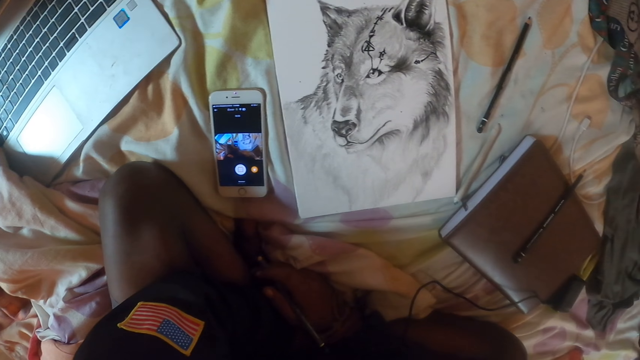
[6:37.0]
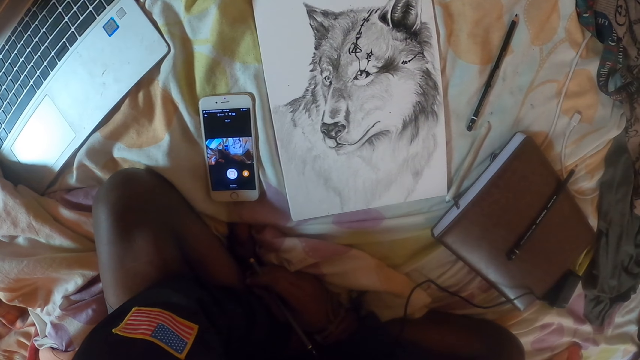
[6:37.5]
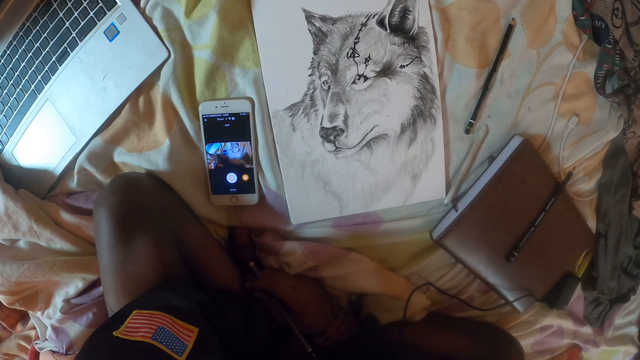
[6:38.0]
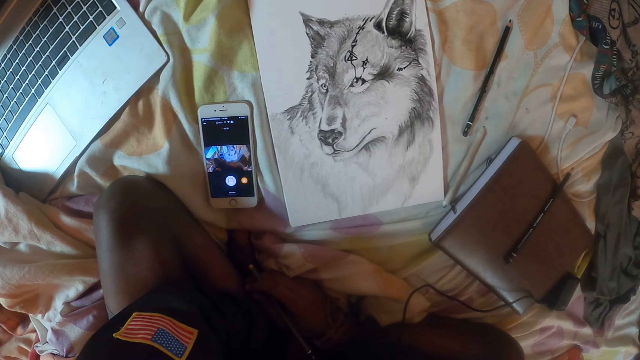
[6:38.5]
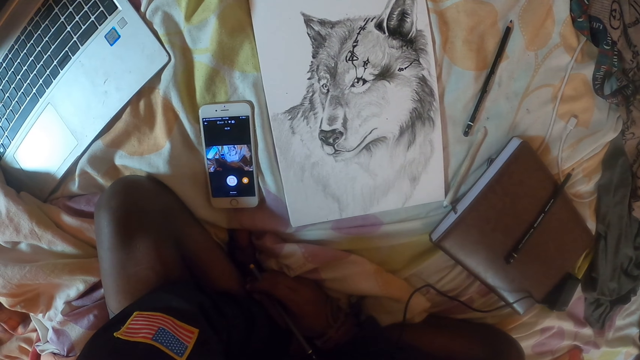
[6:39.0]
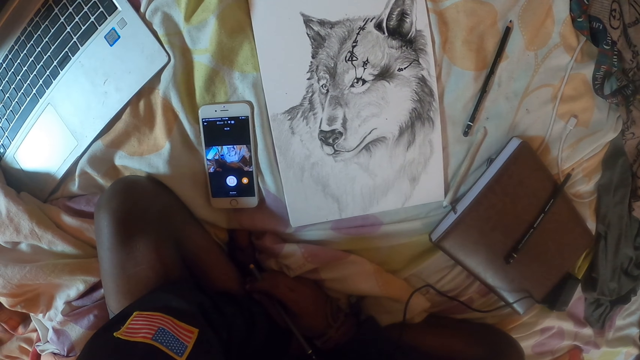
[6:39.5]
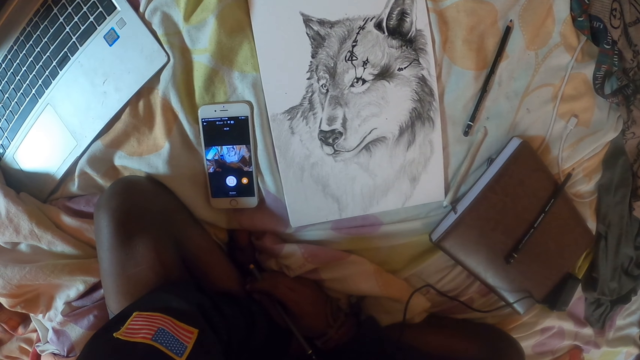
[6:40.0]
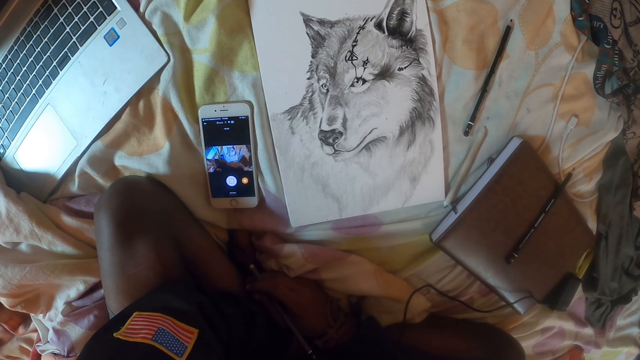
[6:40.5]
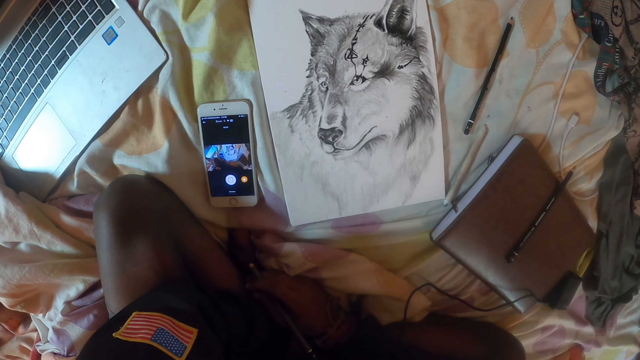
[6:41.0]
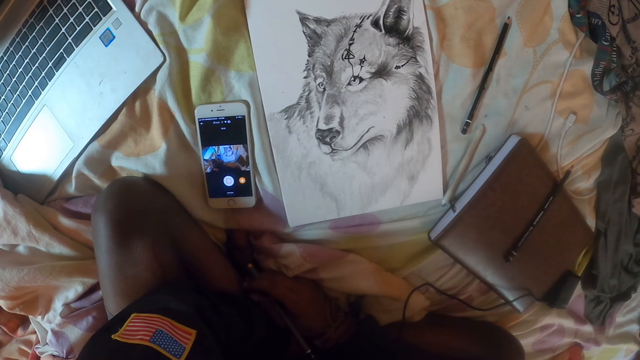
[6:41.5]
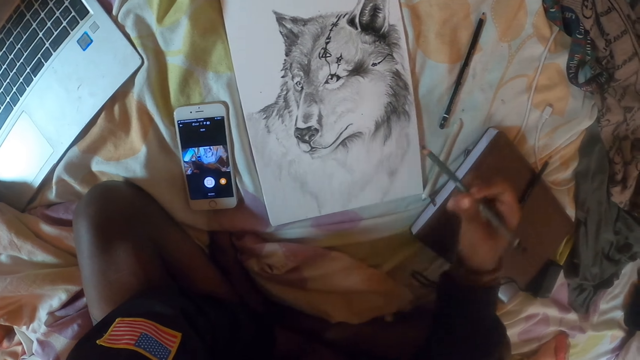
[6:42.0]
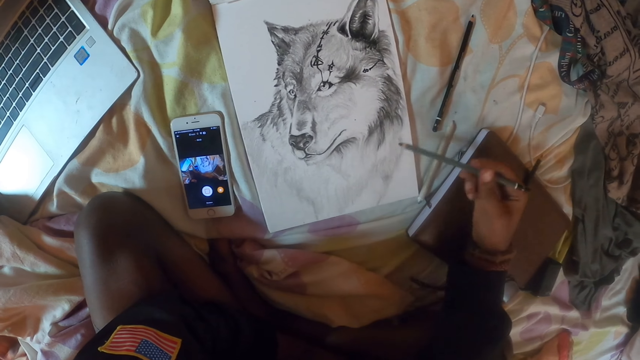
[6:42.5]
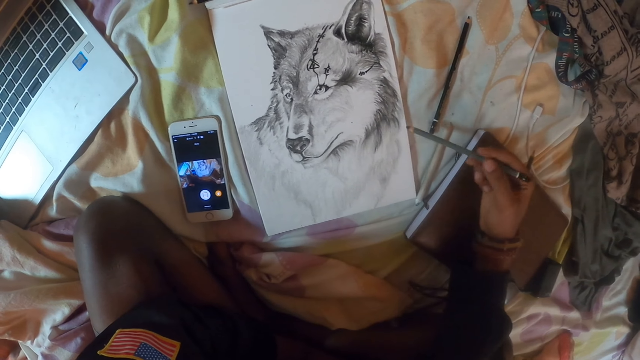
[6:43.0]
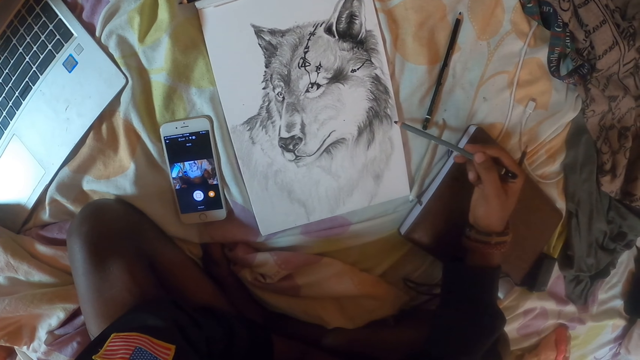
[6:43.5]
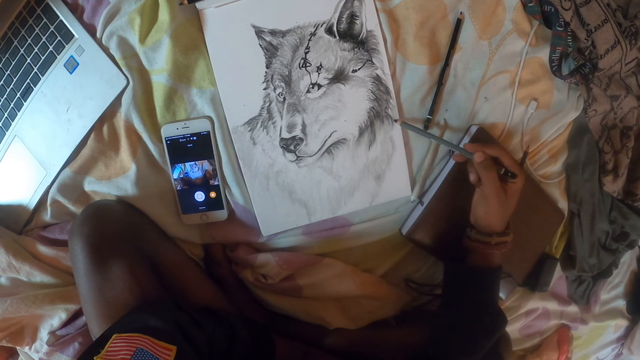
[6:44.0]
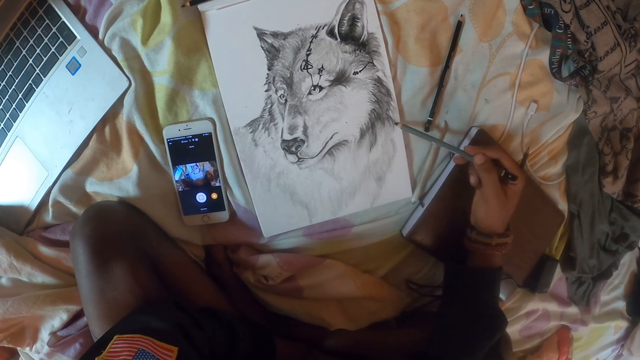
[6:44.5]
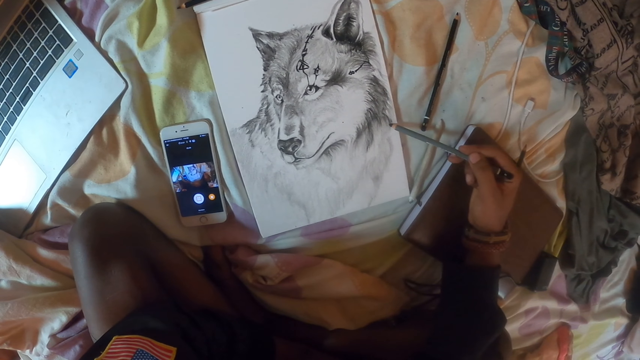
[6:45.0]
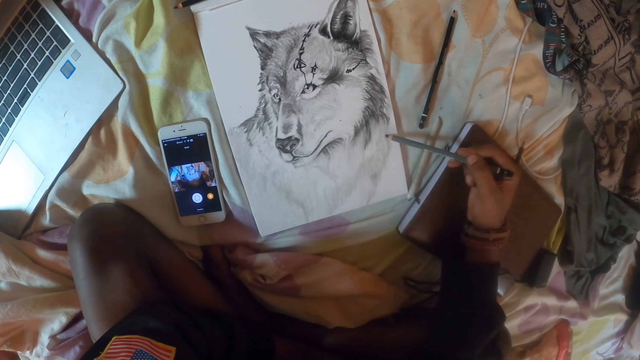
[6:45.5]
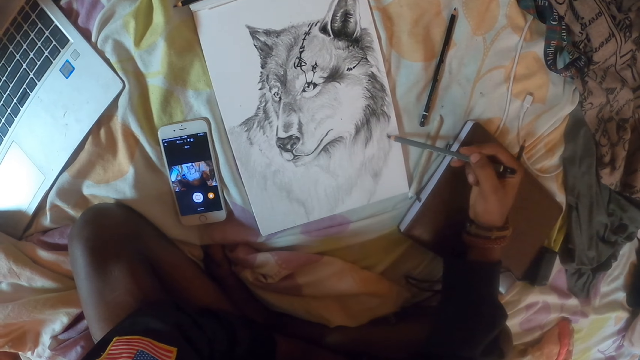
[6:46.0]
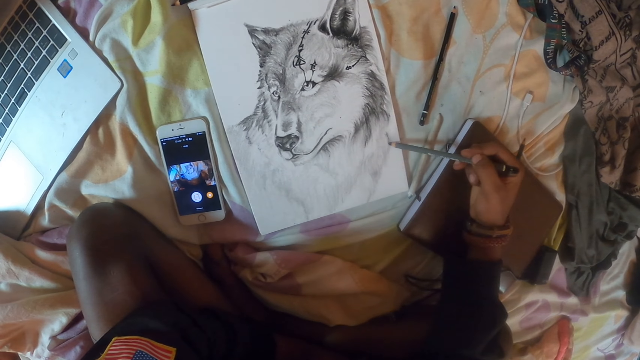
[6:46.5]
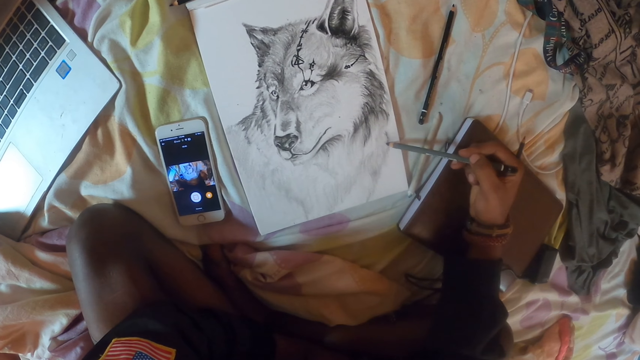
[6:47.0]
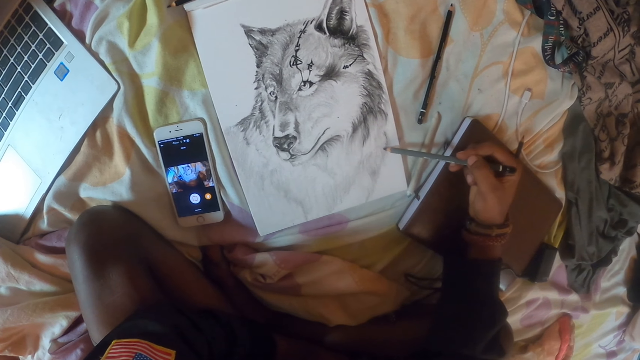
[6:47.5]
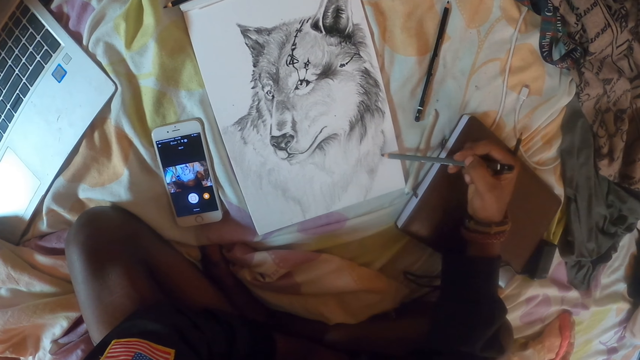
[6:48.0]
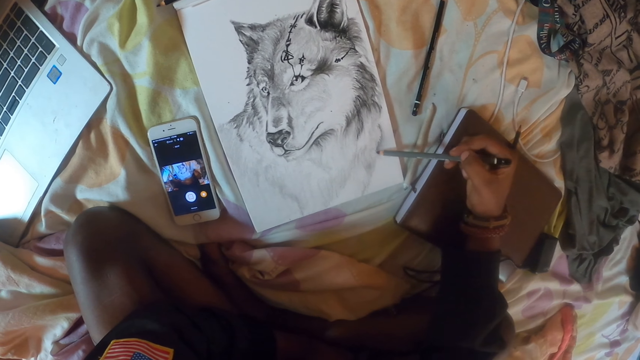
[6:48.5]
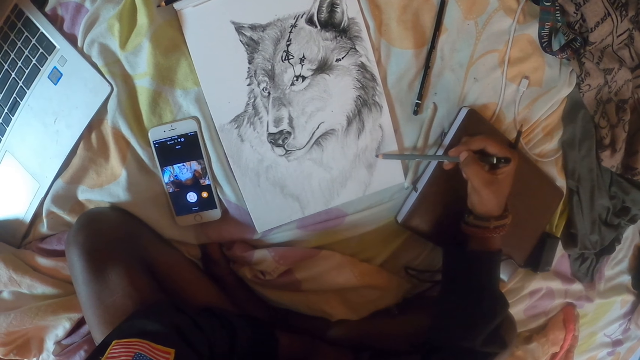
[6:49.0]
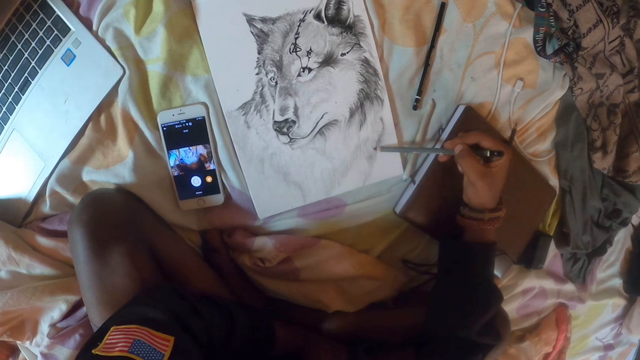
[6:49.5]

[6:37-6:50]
The camera wearer moves the hand. They draw on the paper.

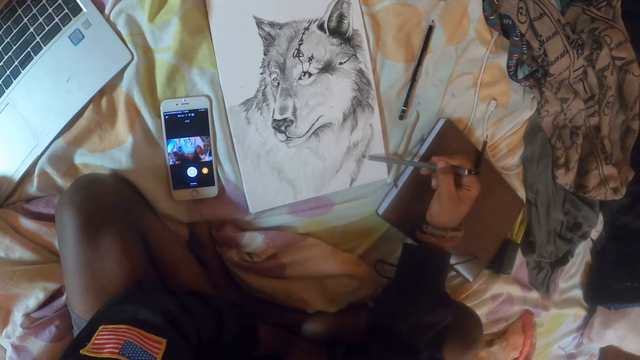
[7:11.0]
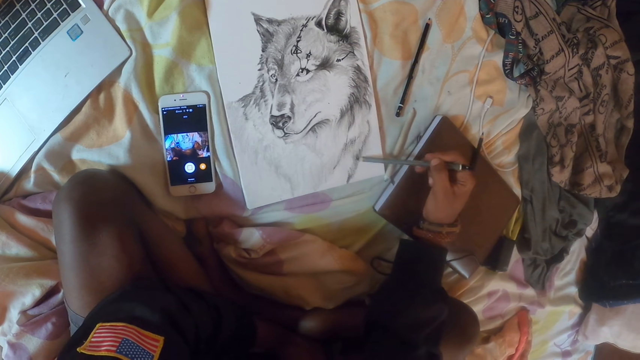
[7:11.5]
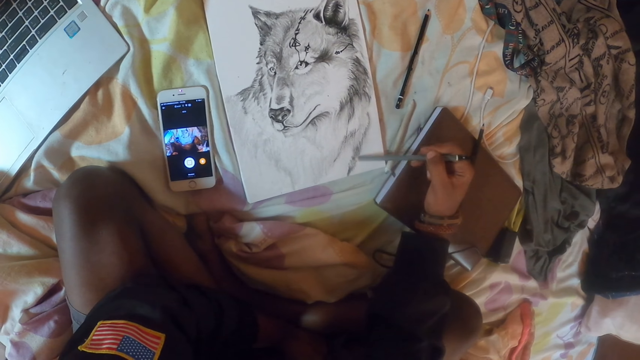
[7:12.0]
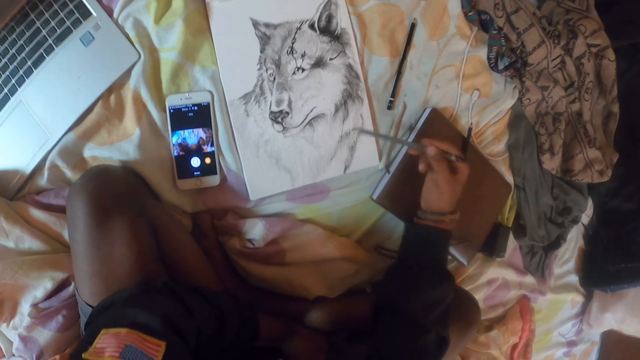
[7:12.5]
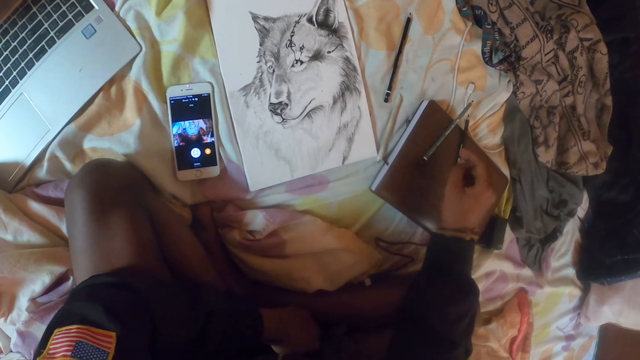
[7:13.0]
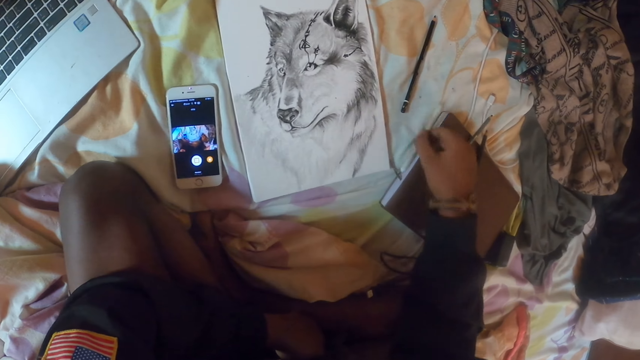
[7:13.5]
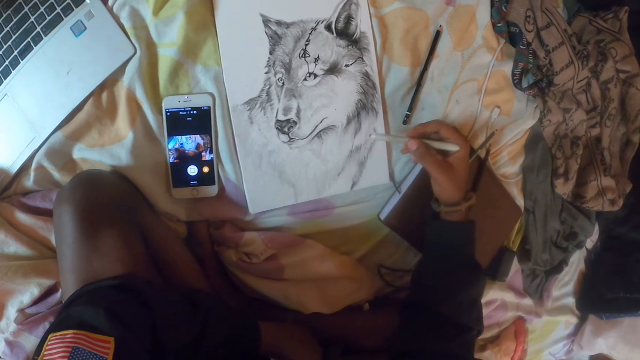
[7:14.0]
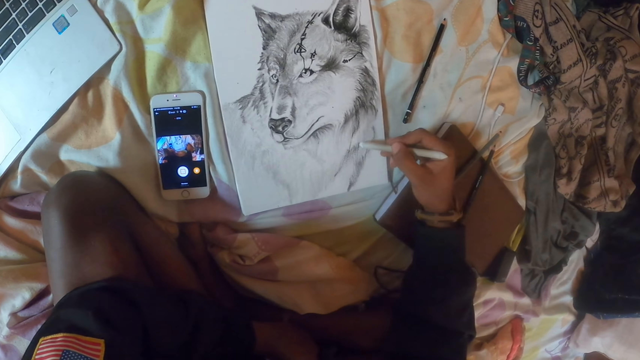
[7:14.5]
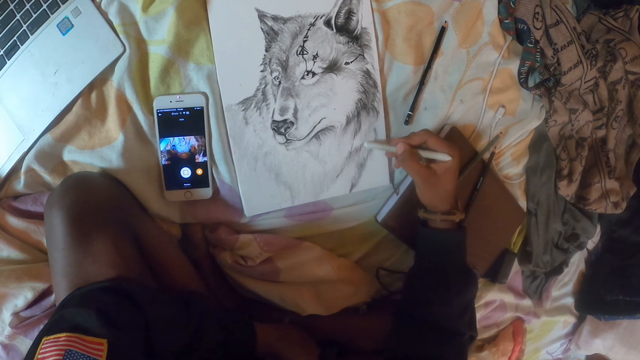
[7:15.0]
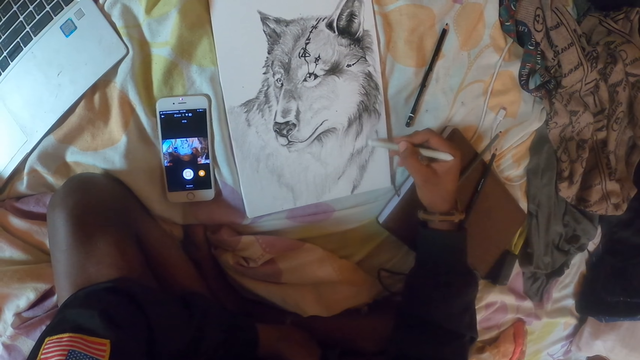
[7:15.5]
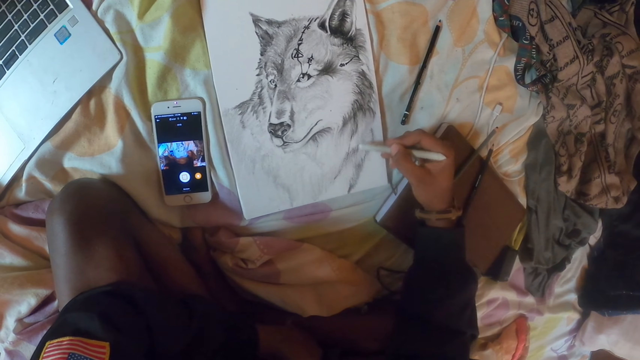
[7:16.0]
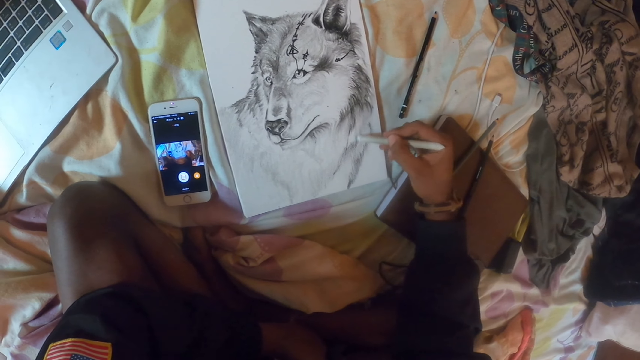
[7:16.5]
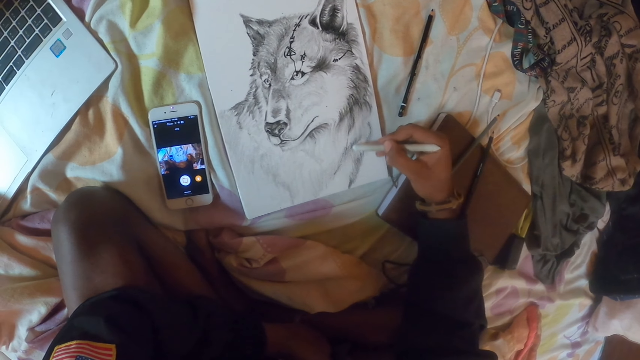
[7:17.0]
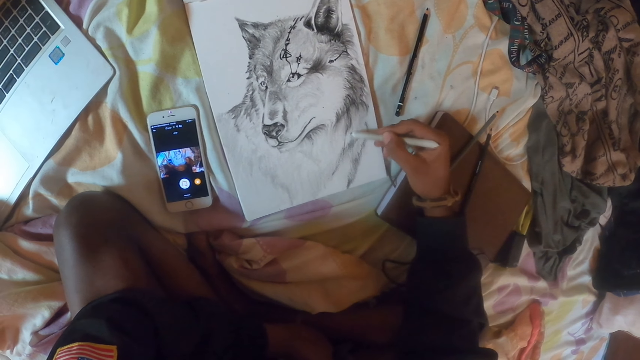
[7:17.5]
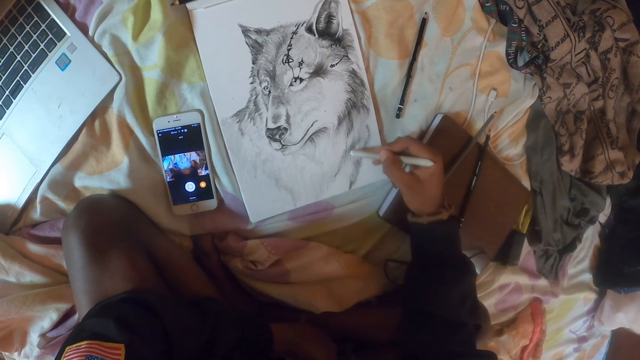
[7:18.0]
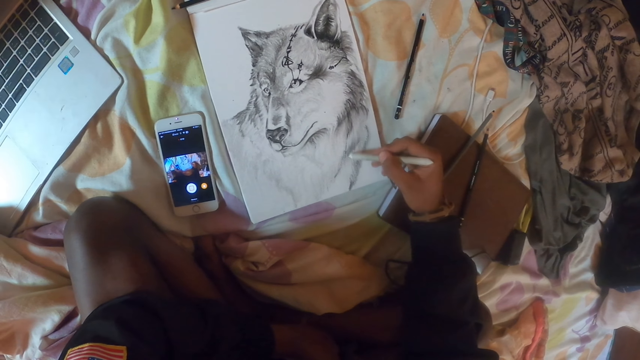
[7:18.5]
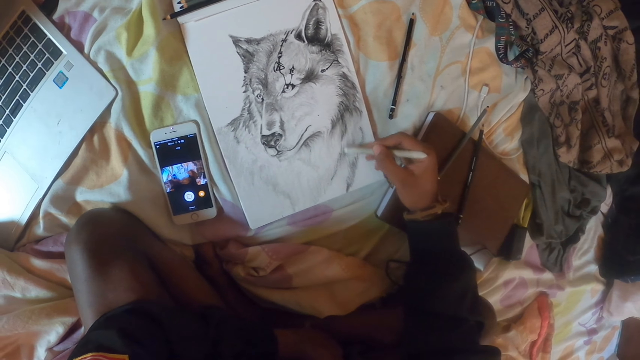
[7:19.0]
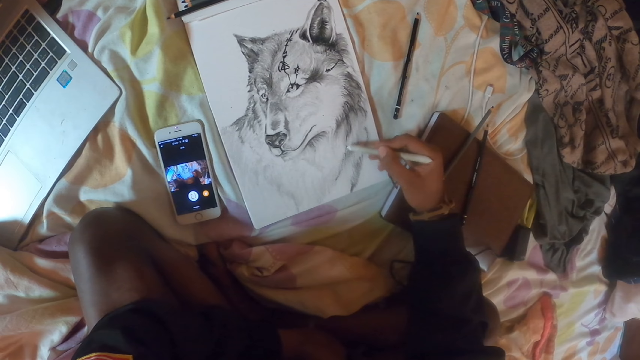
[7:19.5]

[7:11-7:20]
The camera wearer drops the pen on the book. They pick up another pen and draw on the paper.
